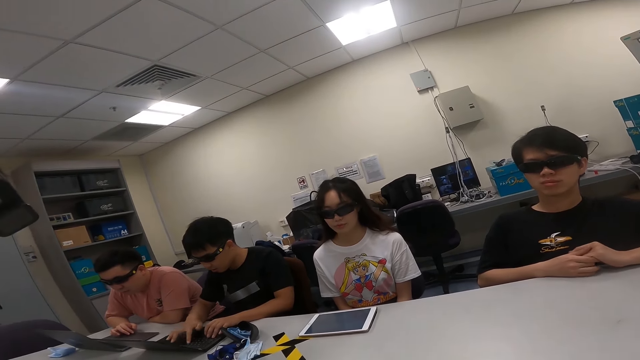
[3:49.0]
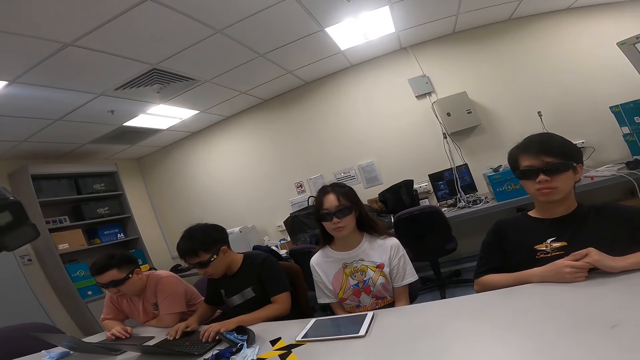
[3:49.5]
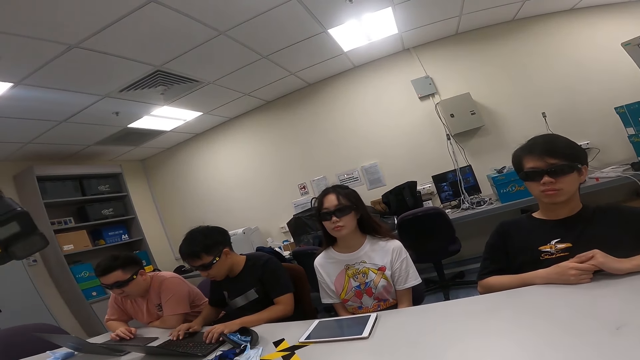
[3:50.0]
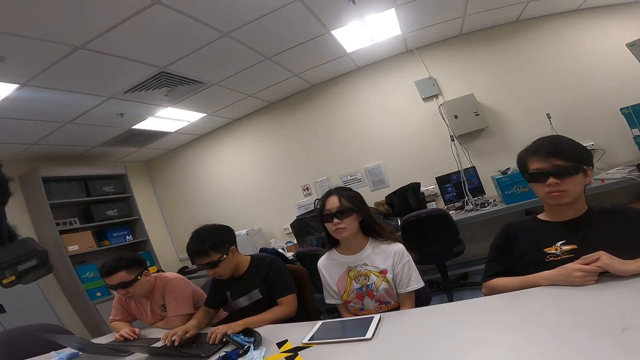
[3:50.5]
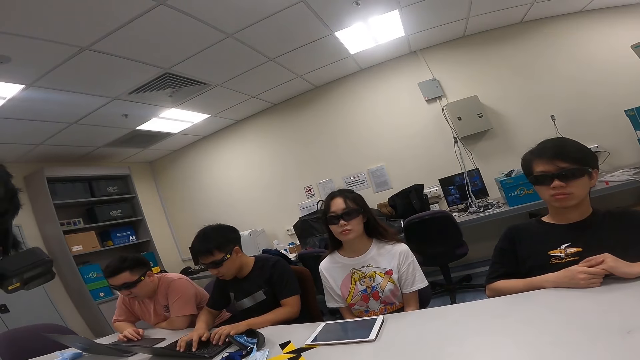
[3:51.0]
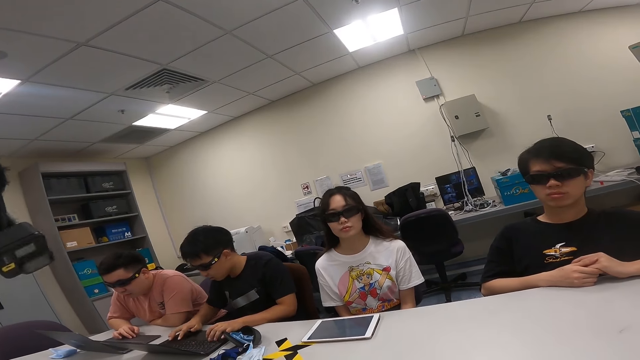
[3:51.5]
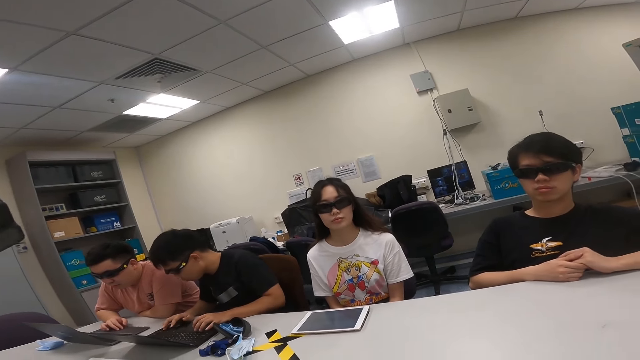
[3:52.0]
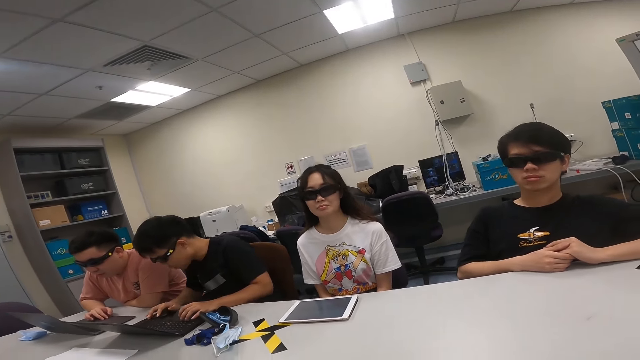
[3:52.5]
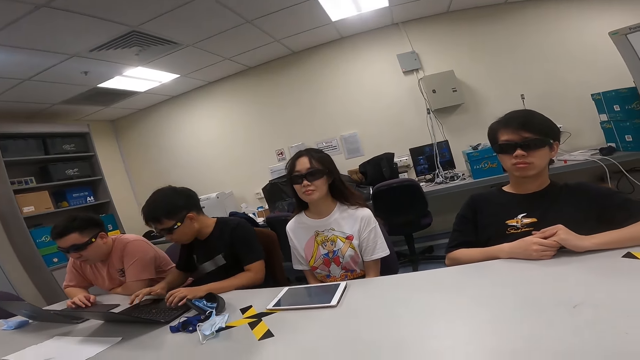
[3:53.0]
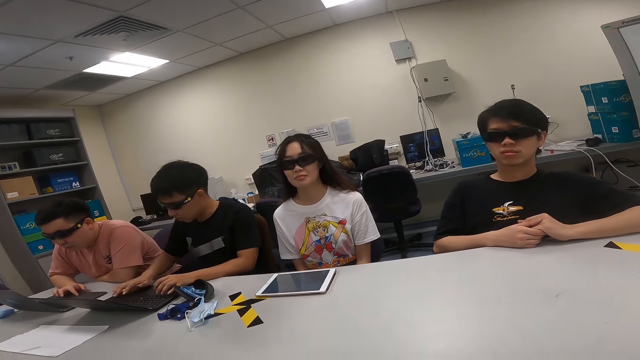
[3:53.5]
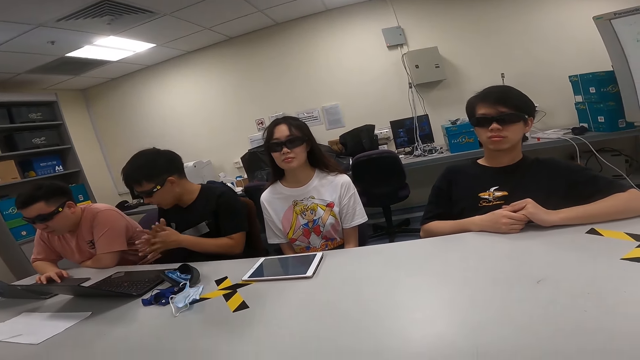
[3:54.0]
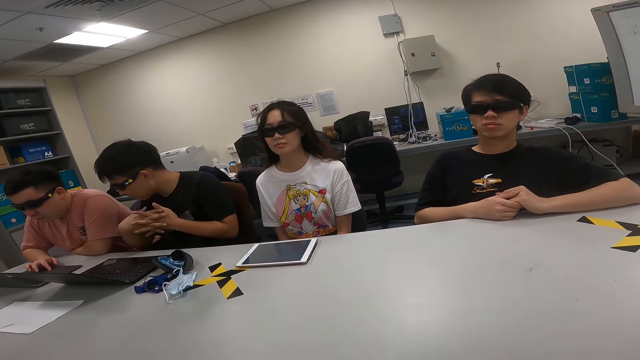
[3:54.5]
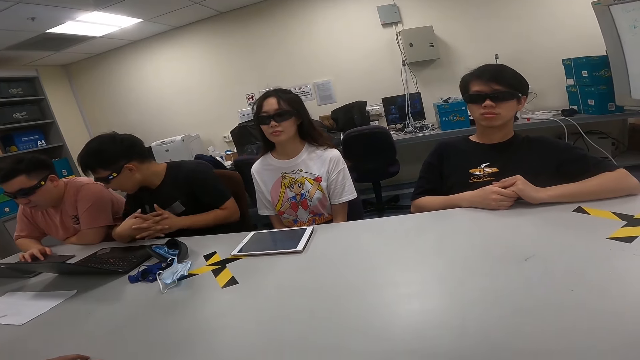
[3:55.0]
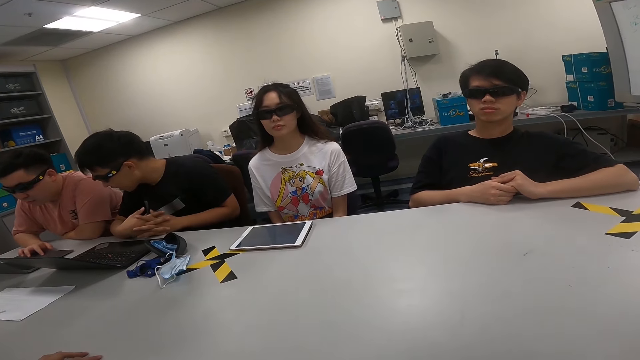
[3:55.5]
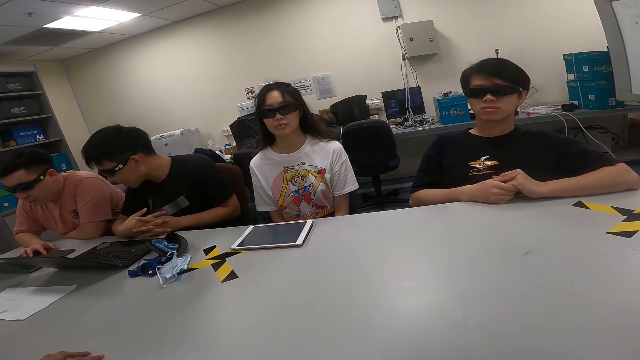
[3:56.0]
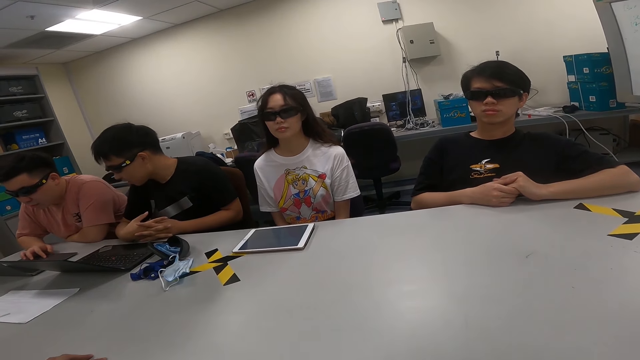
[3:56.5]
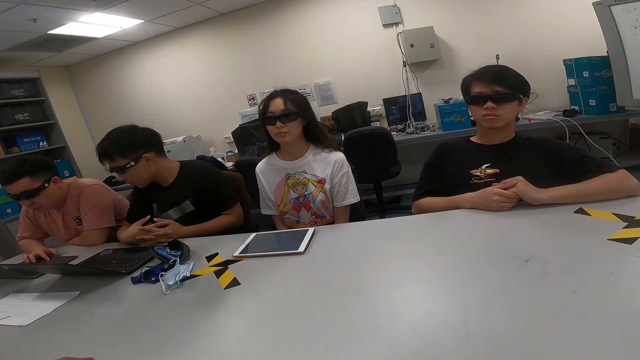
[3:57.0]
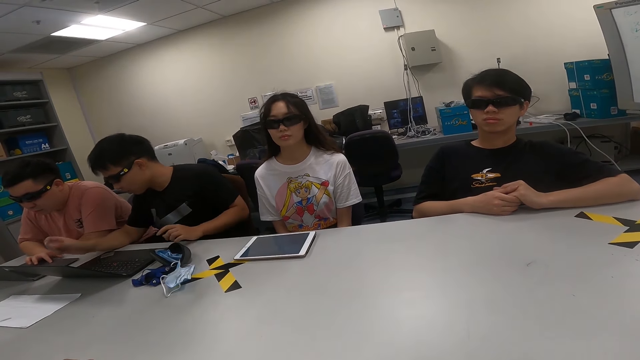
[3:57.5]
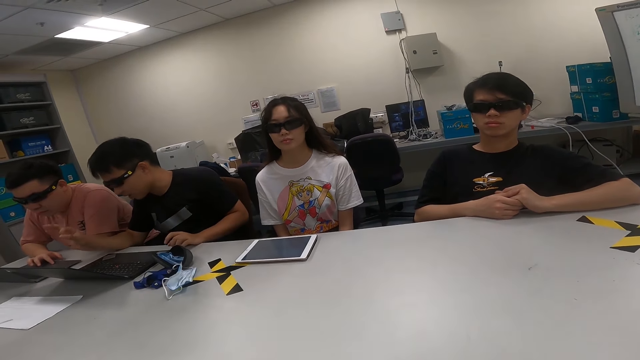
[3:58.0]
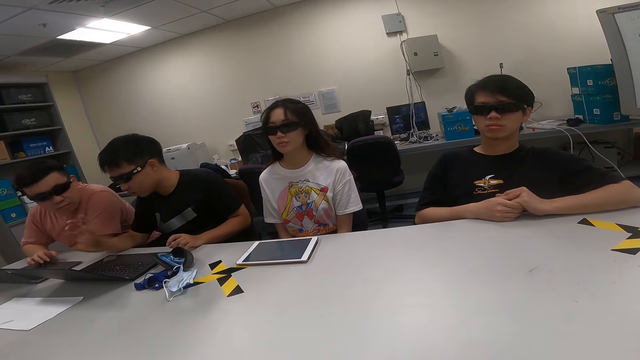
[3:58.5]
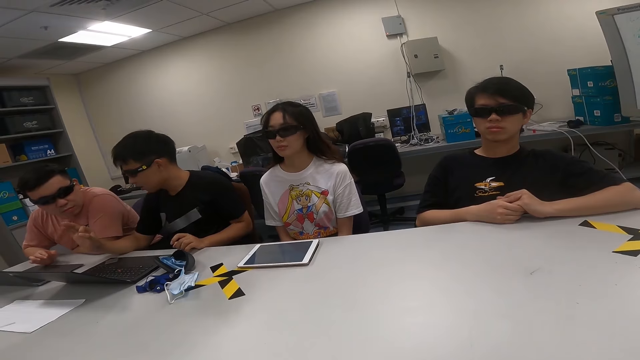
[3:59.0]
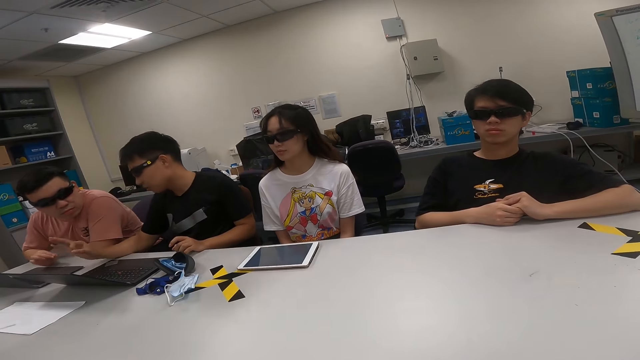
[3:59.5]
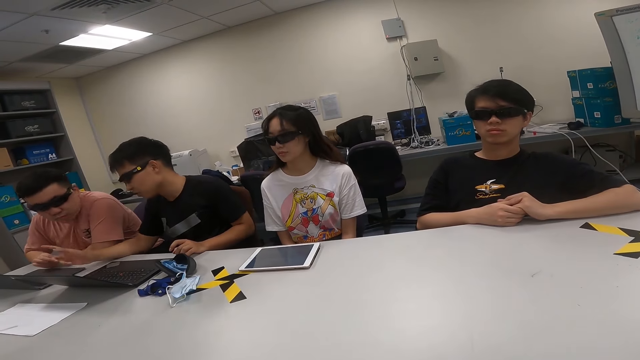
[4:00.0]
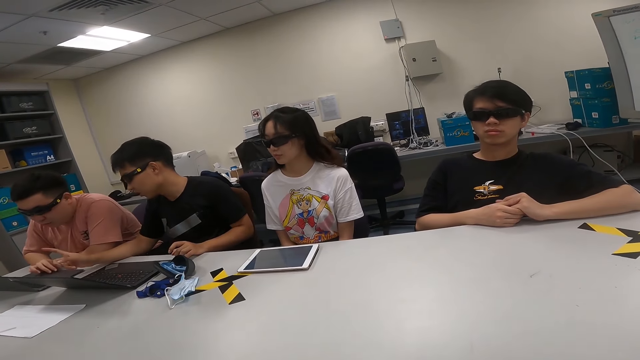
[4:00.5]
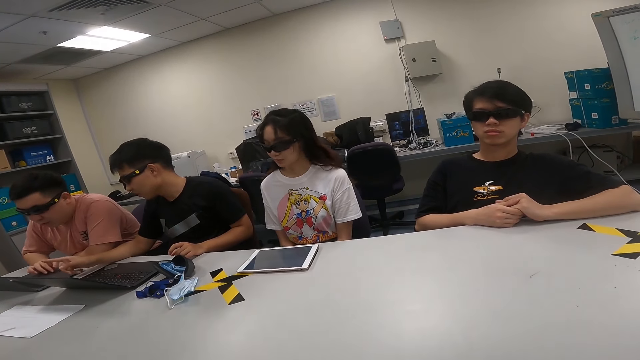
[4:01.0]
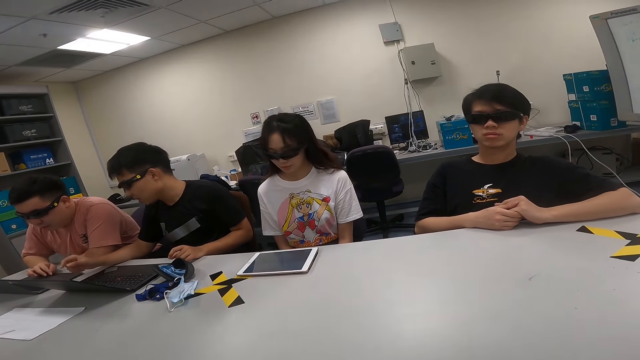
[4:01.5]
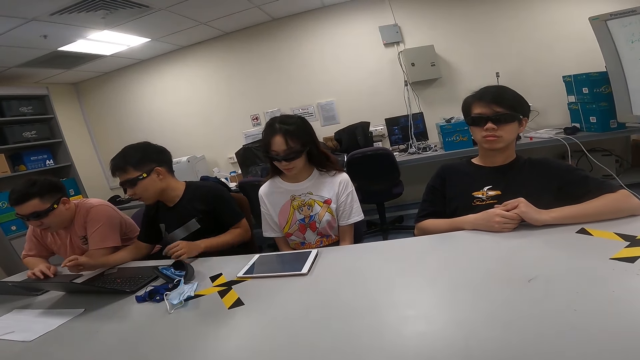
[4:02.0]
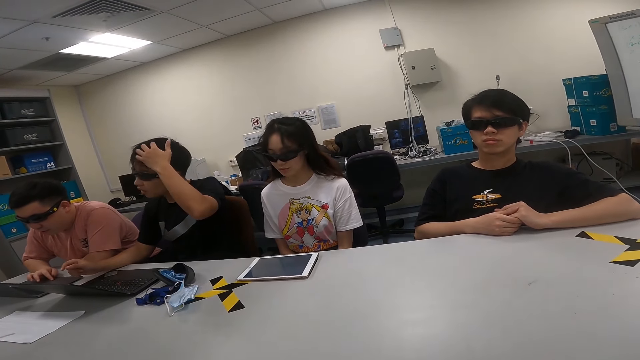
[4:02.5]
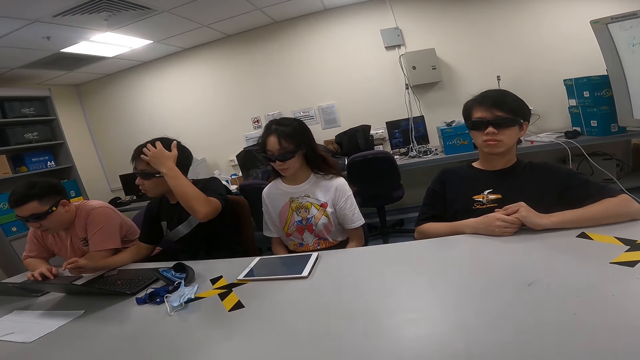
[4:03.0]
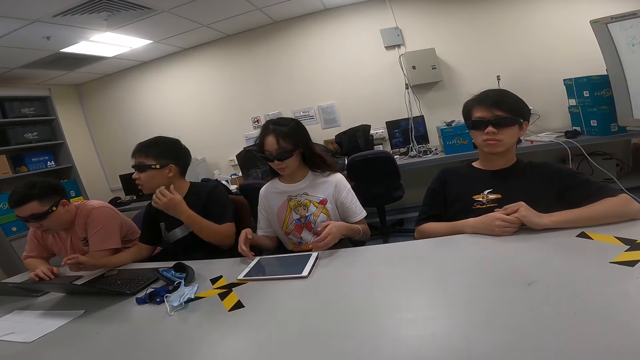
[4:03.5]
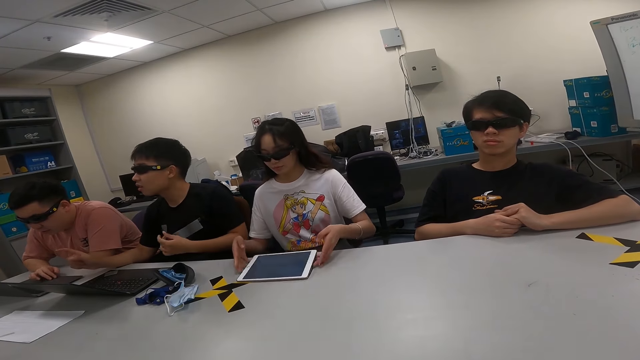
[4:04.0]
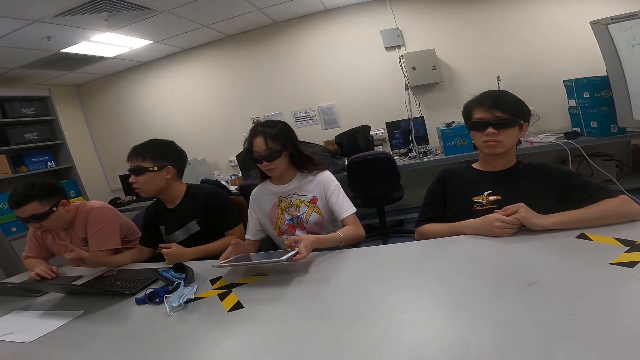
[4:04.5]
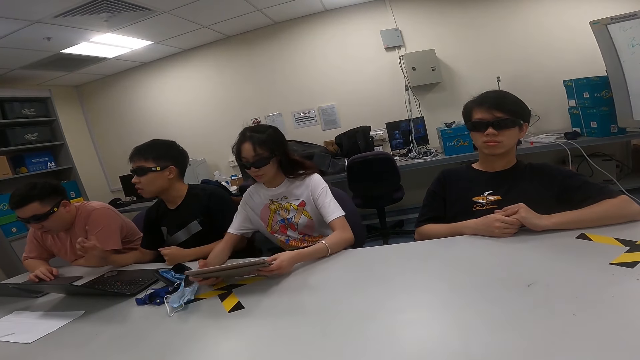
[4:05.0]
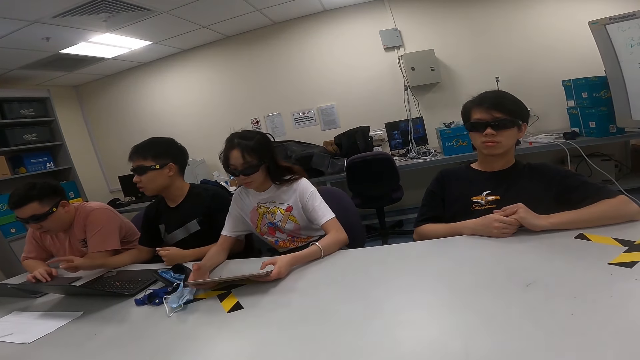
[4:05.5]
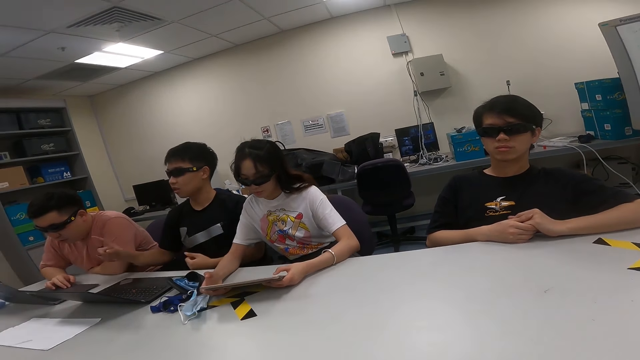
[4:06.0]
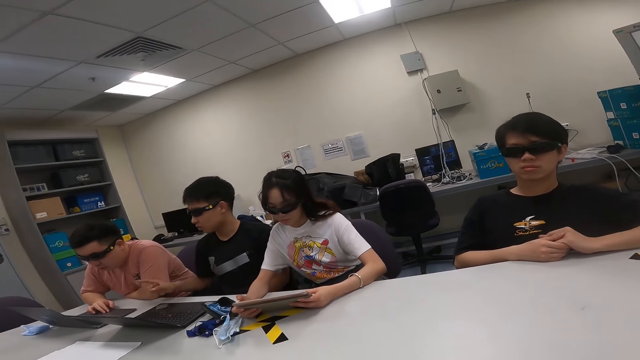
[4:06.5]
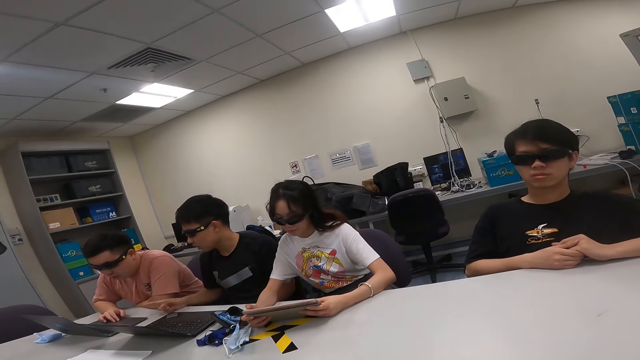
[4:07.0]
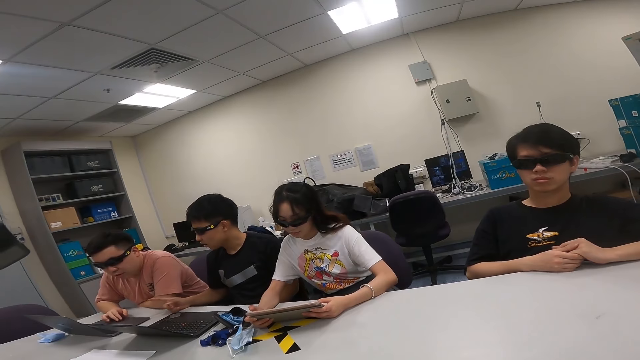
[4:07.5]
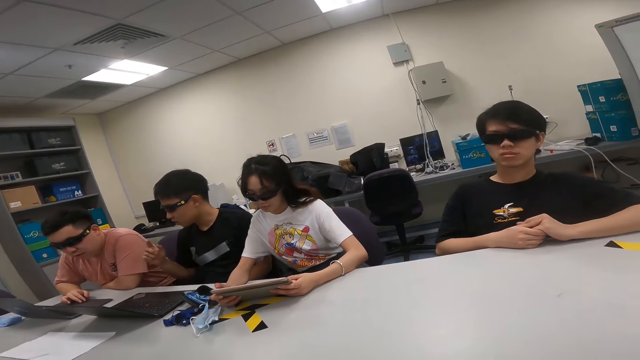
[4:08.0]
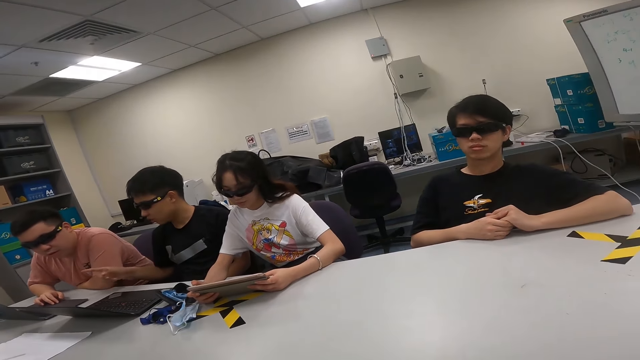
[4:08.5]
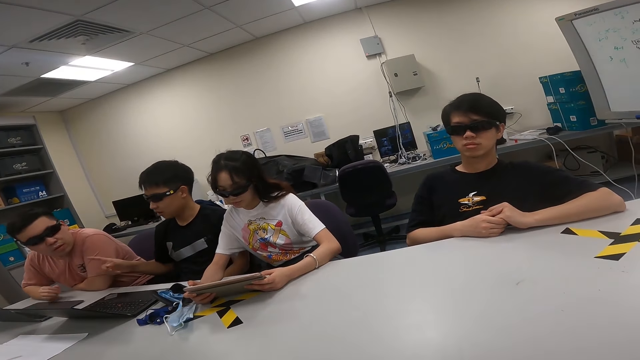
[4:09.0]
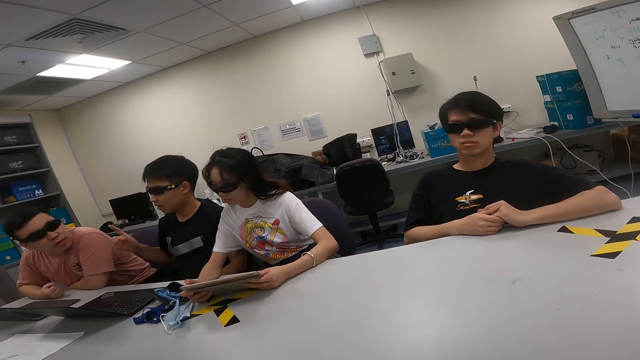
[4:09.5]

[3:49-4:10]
A man dialogs with another man. A woman picks up the tablet. The woman uses the tablet. The first man dialogs with the other man. A third man talks to a fourth man and the camera wearer.
